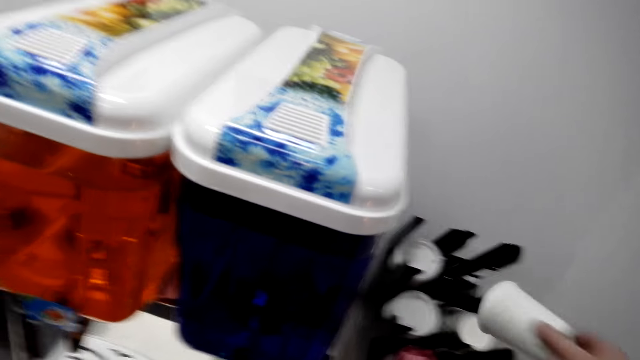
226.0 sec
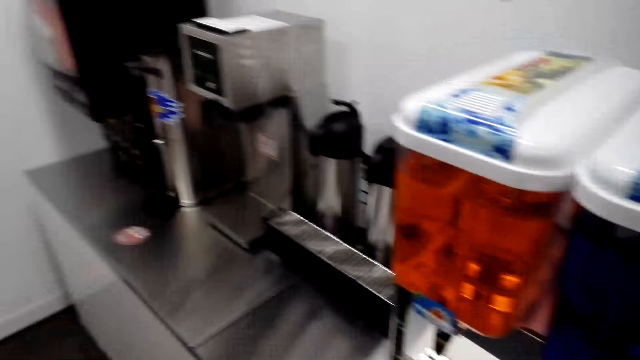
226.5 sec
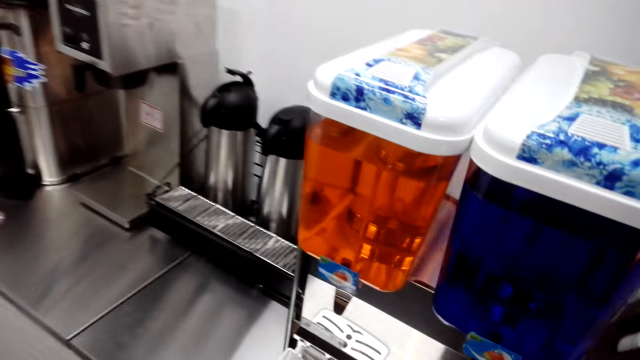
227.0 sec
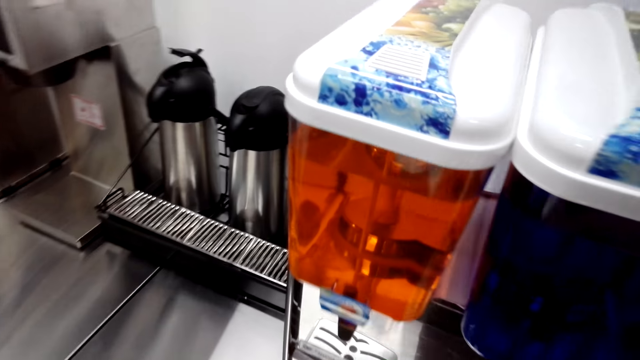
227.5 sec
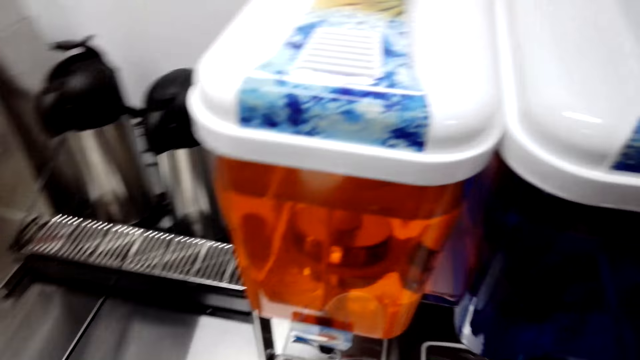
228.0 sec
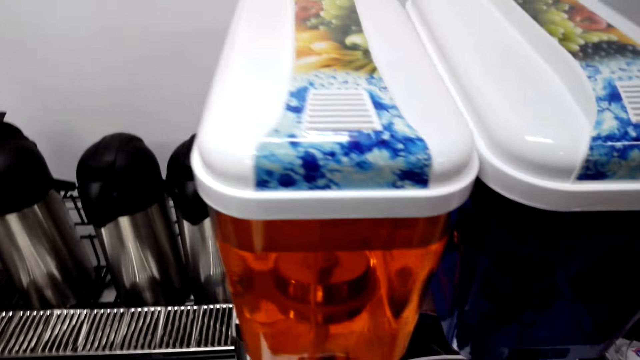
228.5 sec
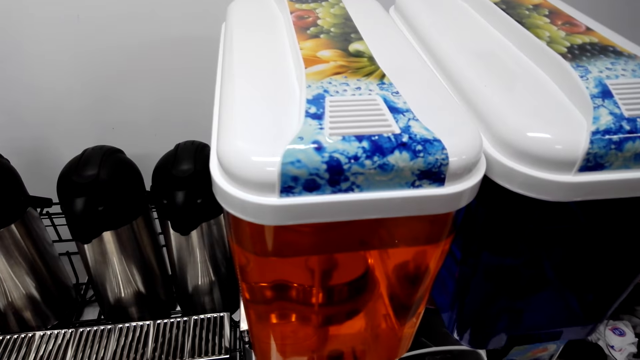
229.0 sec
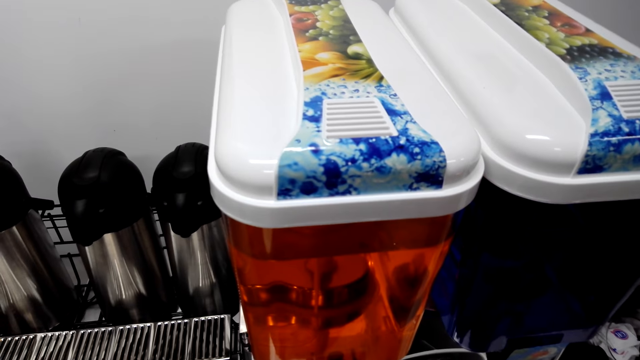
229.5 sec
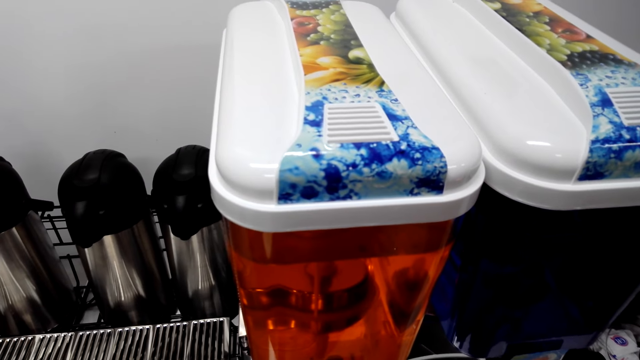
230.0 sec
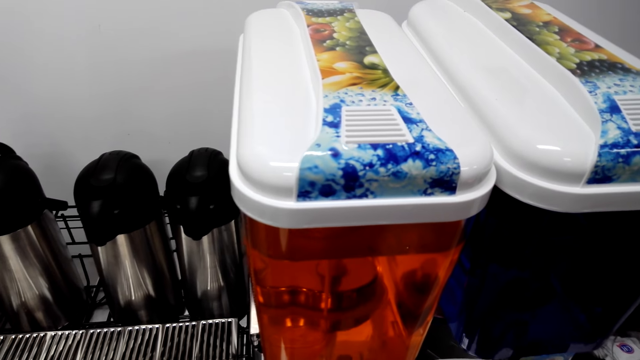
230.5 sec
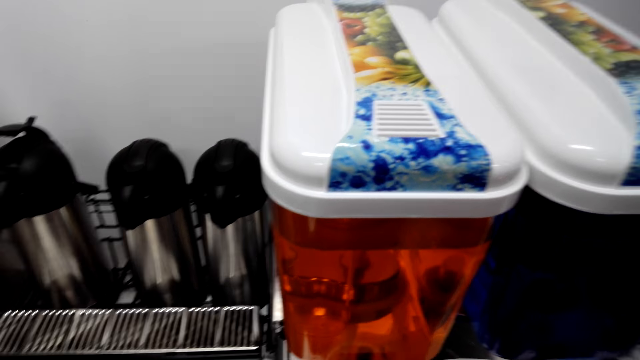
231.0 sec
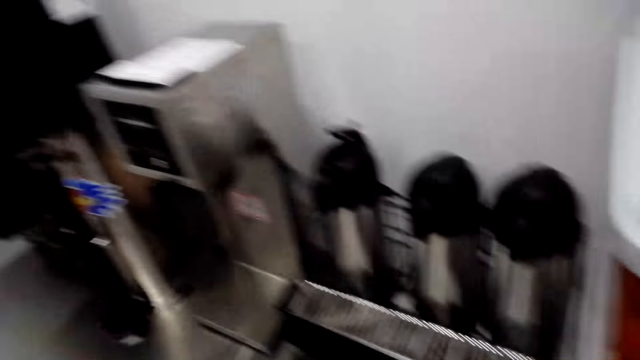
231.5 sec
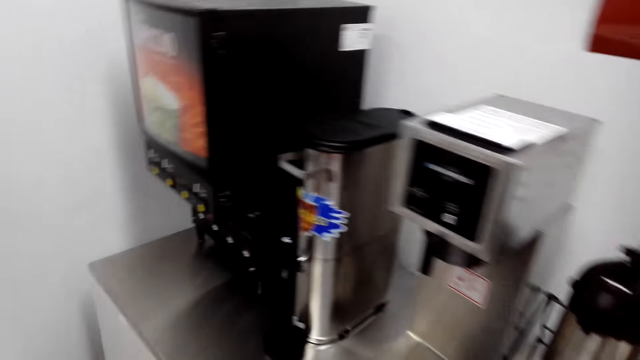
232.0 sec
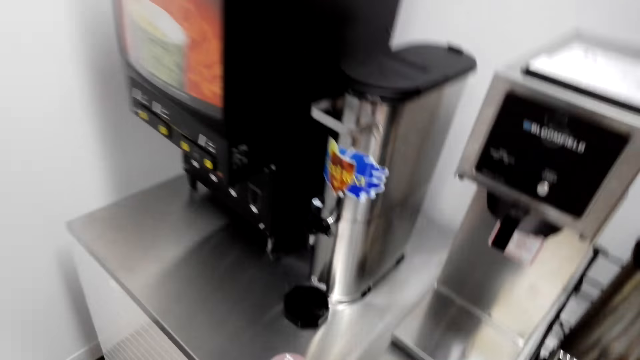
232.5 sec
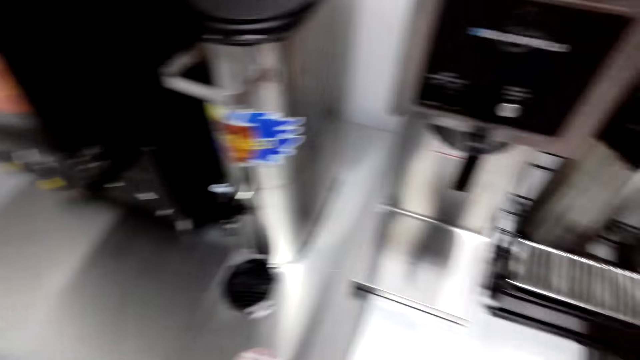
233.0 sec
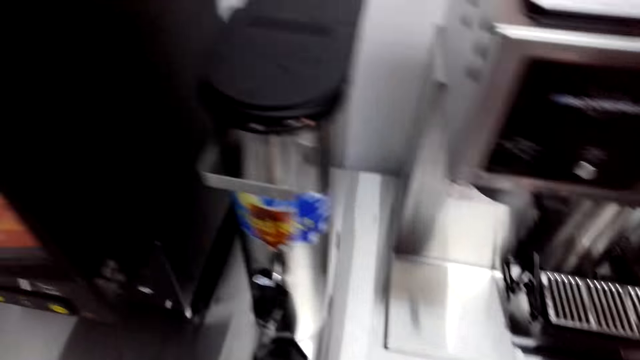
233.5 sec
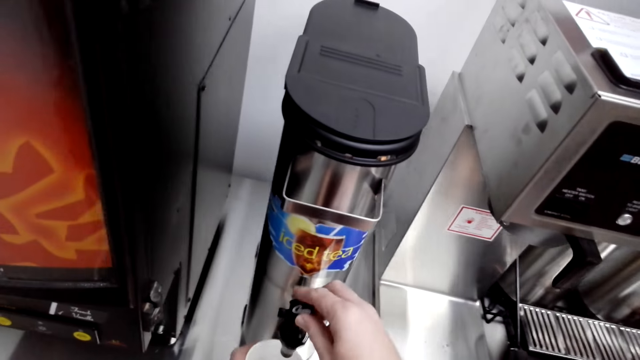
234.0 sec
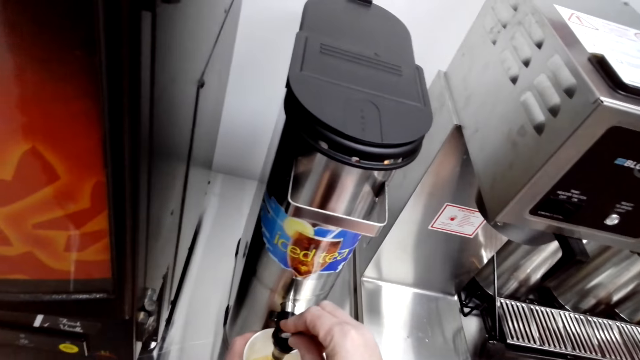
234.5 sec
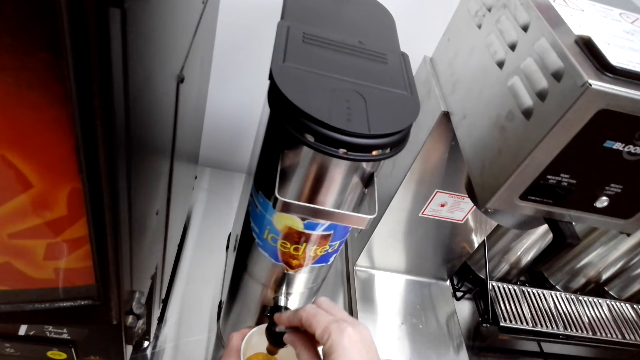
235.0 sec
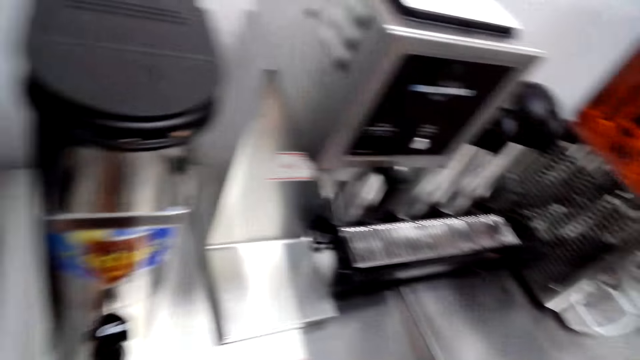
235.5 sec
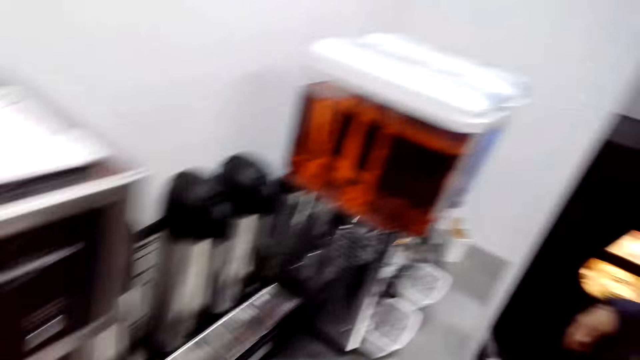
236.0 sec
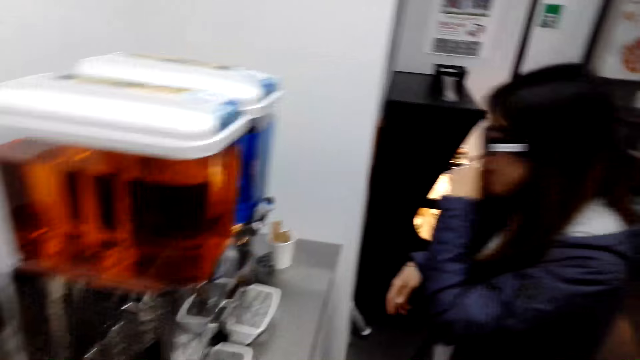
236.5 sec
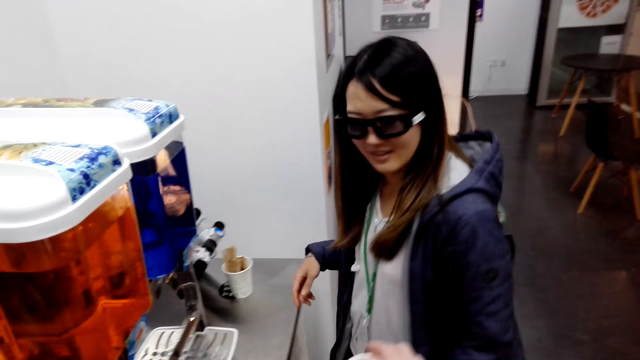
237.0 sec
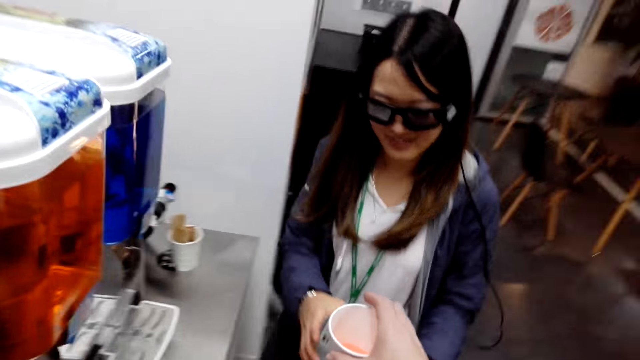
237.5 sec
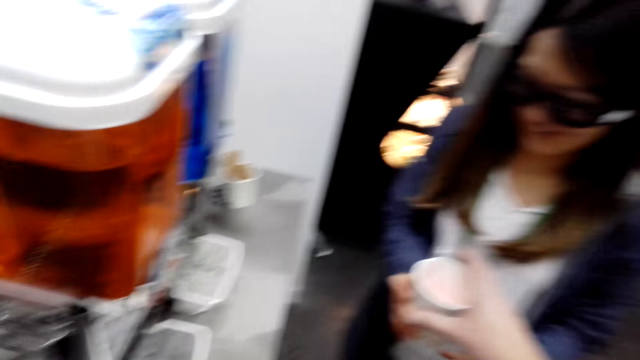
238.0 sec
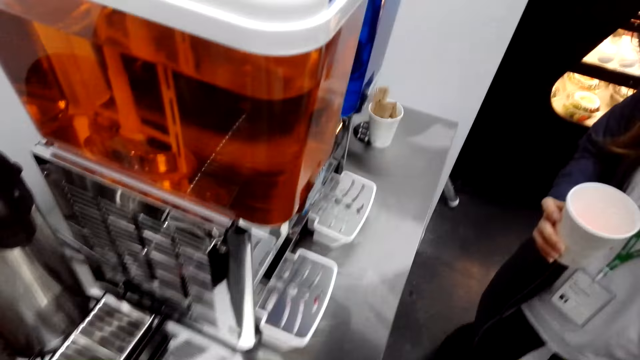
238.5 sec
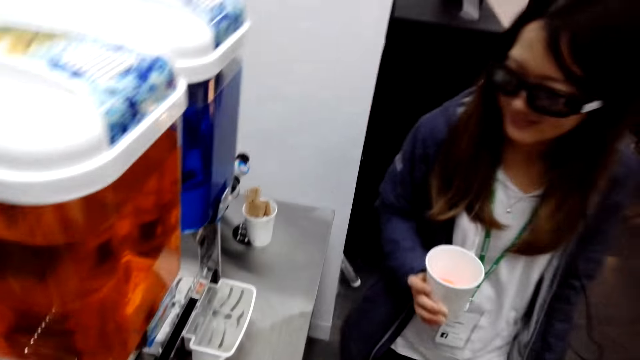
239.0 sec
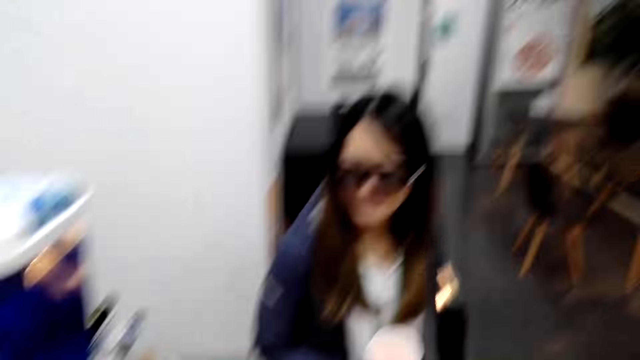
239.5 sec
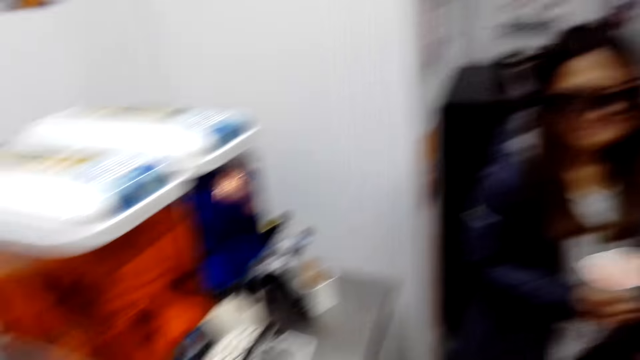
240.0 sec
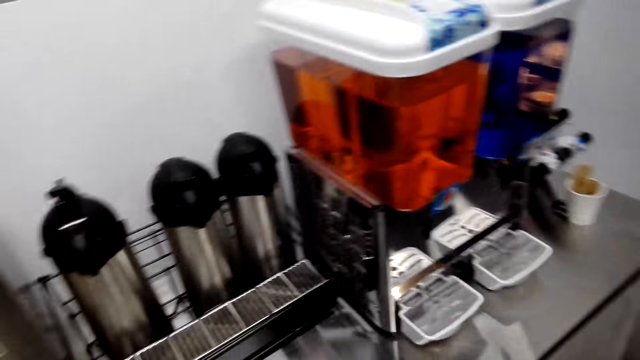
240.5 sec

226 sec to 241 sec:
The camera wearer takes a cup from the cup holder. They move to the dispenser. They pour juice in the cup. They move. They put the cup on the counter. They hold a tap. They pour iced tea in the plastic cup. They put the cup under the tap, turn on the tap, and let go of the tap. A lady speaks to the camera wearer. The camera wearer hands the lady the iced tea. The lady takes the drink from the camera wearer.

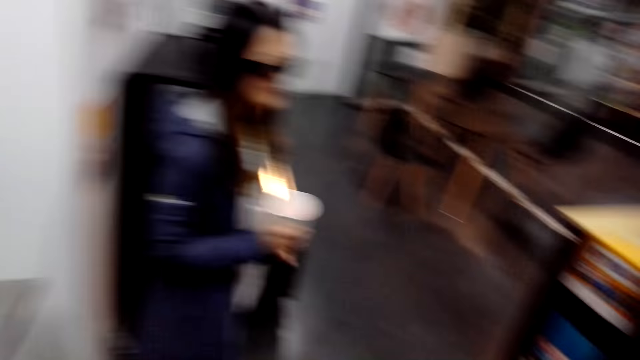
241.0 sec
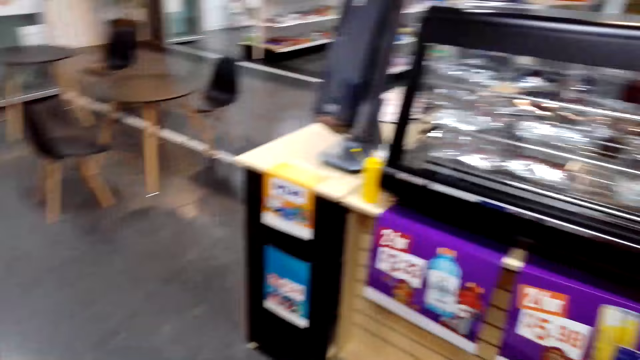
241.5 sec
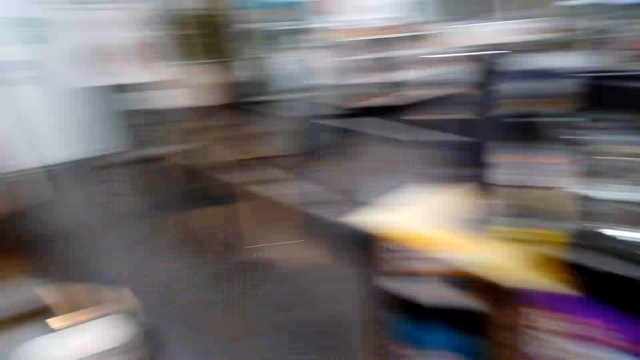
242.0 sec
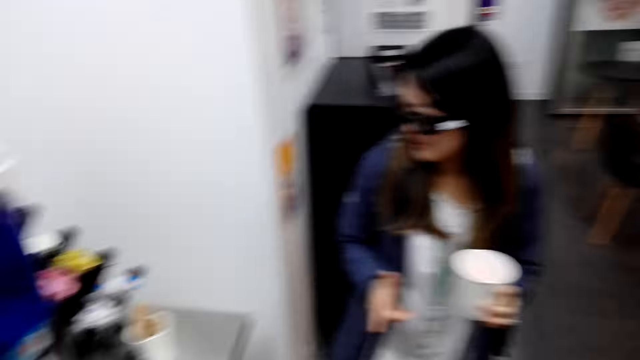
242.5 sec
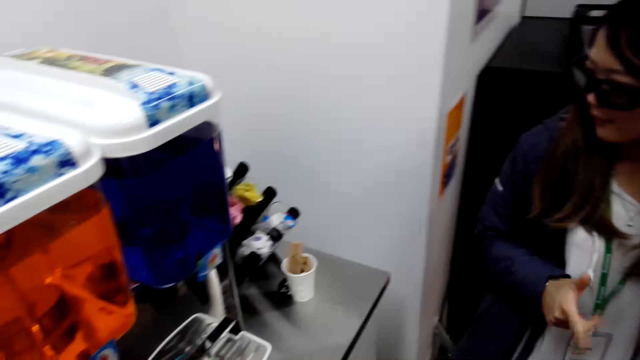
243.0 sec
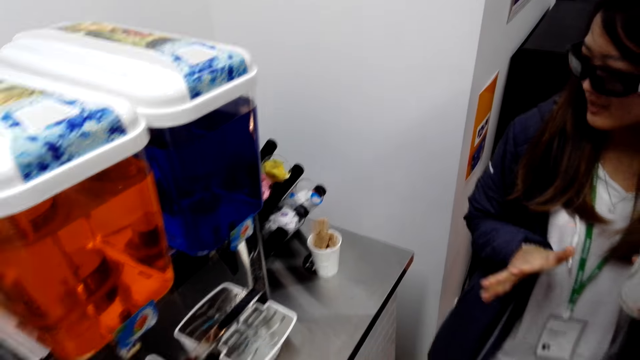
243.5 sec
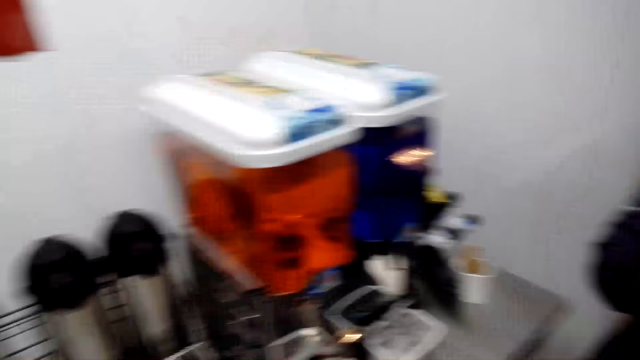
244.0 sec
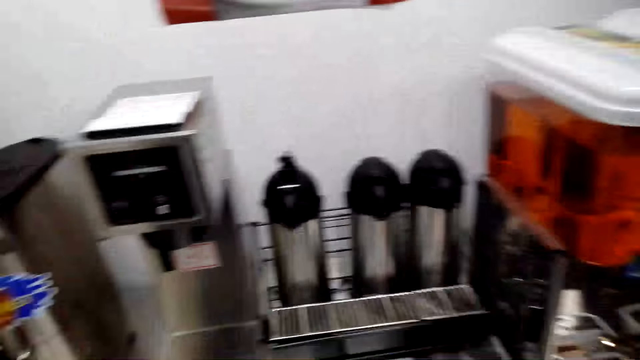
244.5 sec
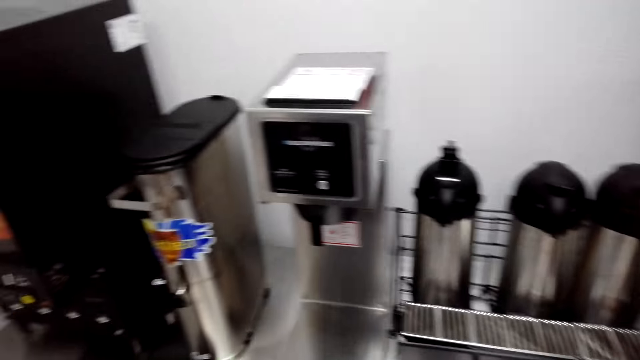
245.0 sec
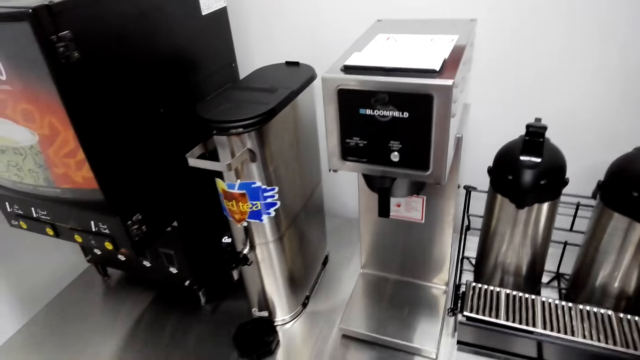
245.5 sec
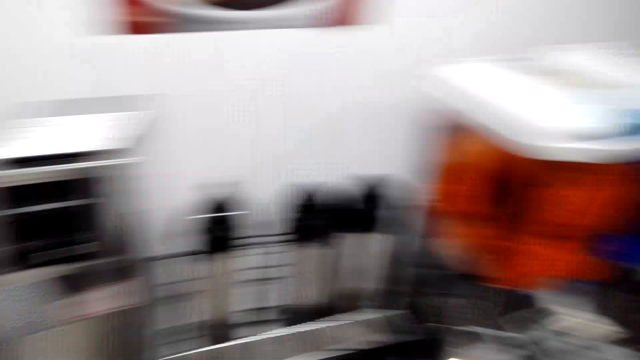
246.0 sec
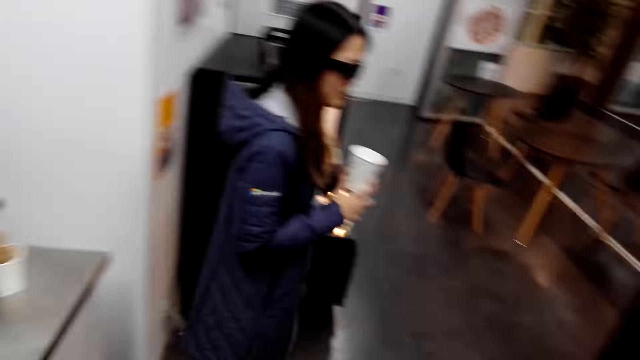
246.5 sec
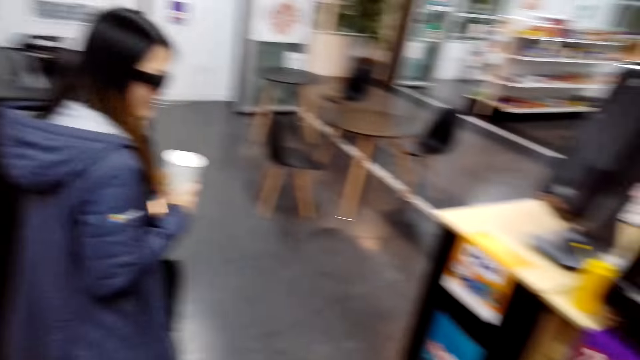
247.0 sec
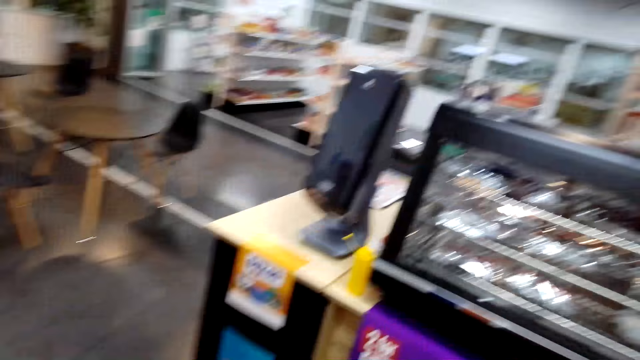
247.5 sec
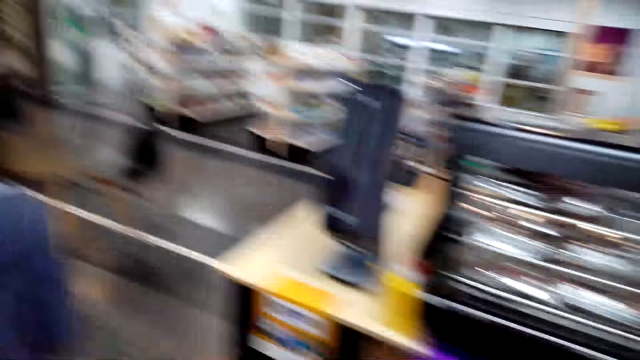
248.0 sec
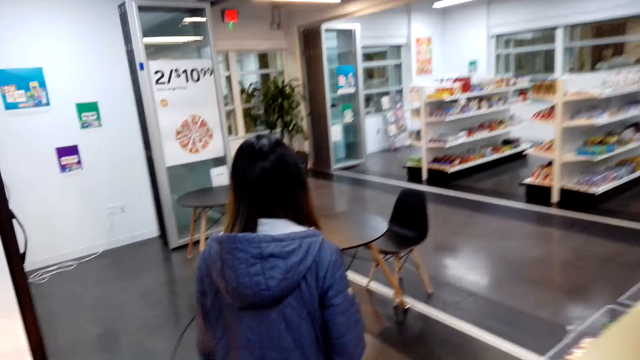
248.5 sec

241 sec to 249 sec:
The lady speaks to the camera wearer. She stretches her hand. The camera wearer speaks to the lady.
